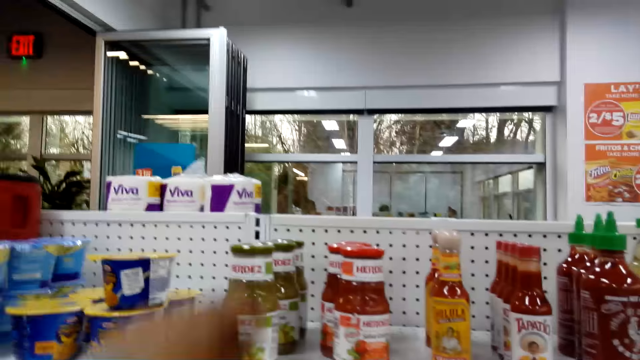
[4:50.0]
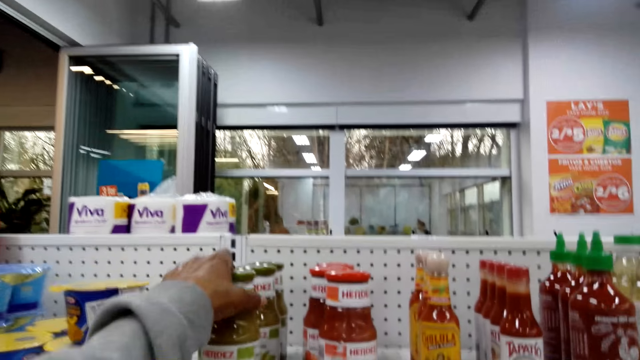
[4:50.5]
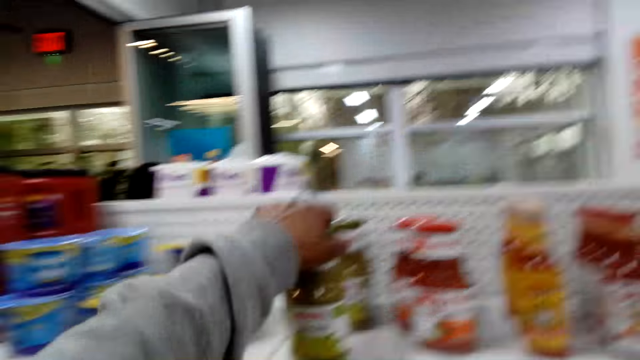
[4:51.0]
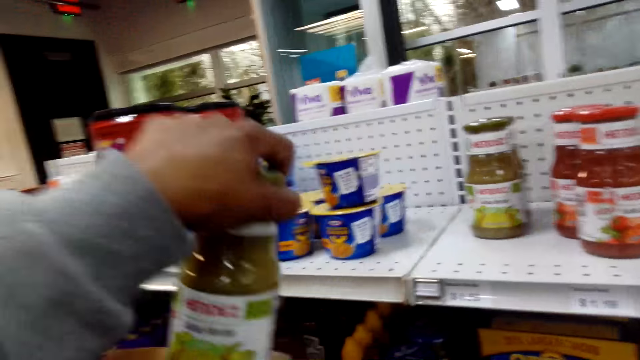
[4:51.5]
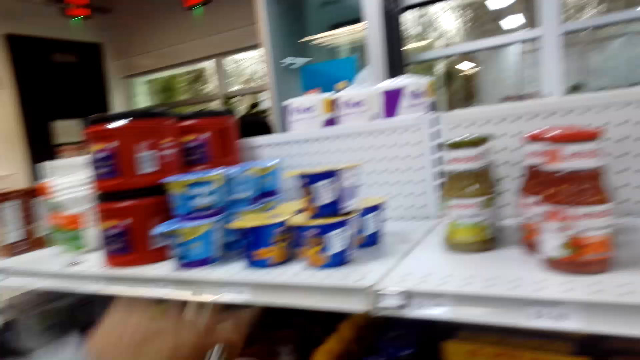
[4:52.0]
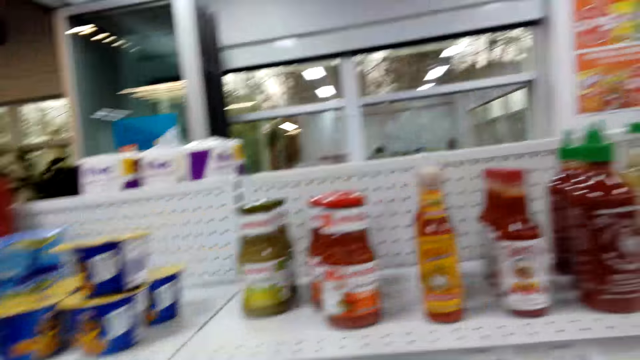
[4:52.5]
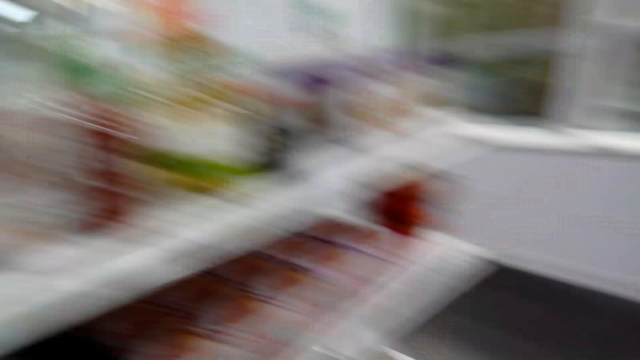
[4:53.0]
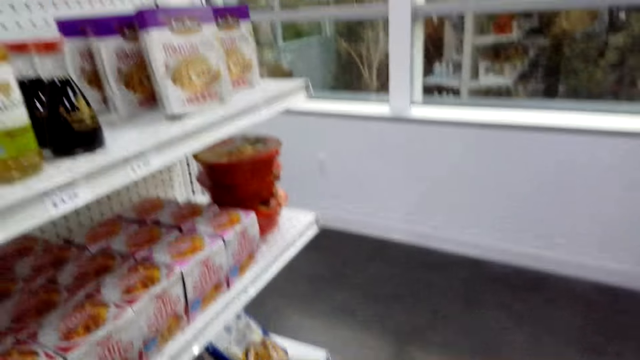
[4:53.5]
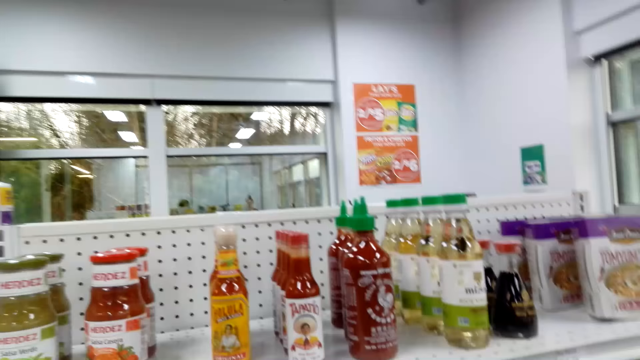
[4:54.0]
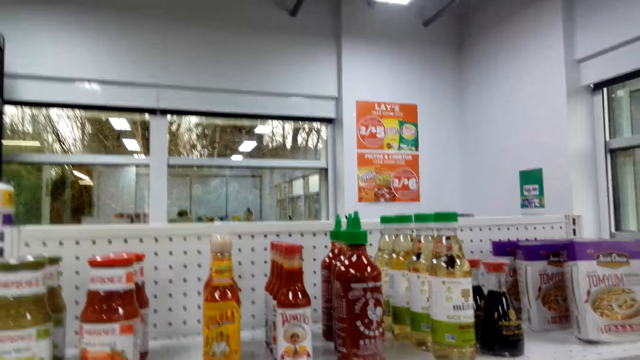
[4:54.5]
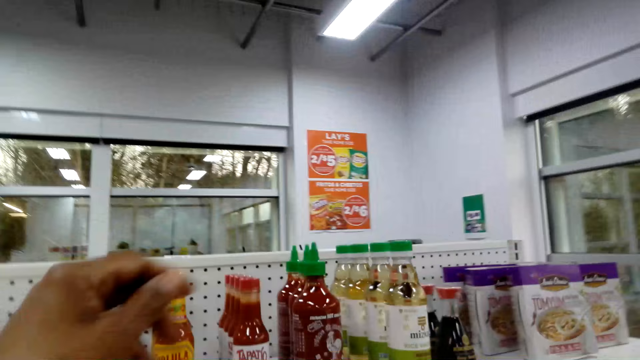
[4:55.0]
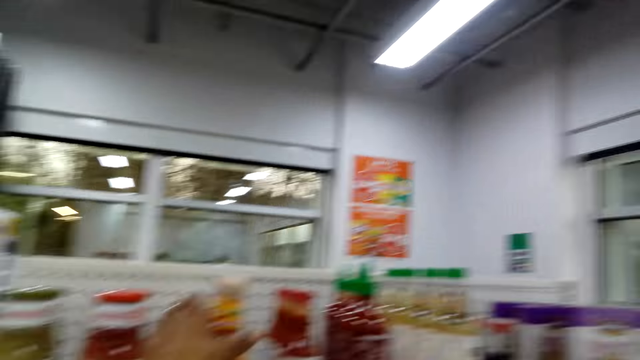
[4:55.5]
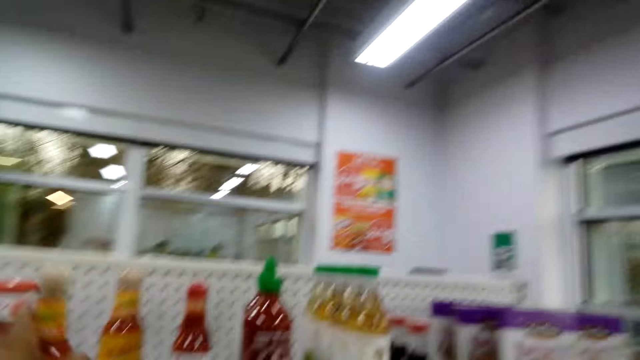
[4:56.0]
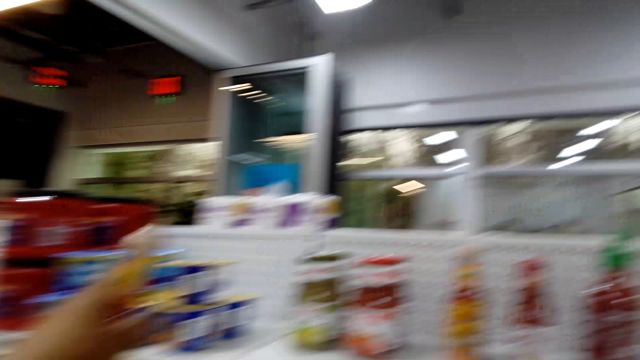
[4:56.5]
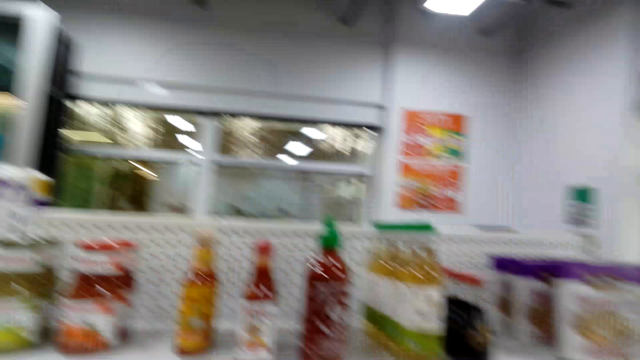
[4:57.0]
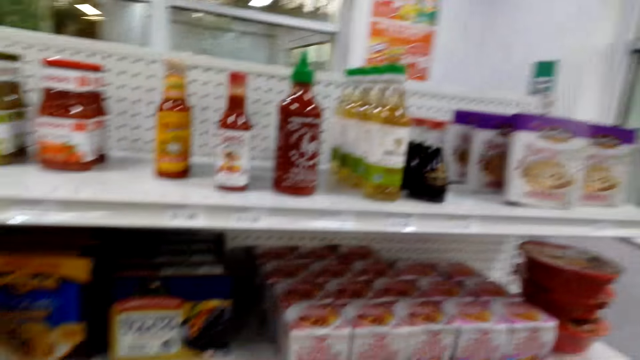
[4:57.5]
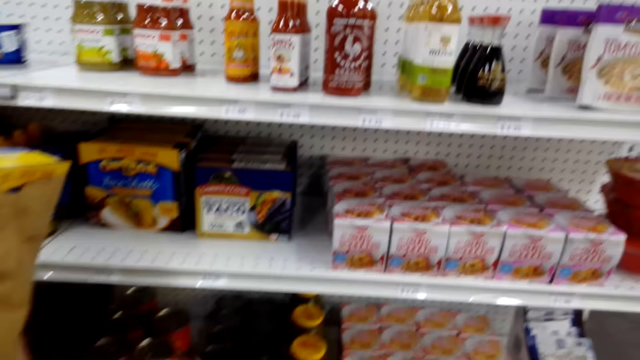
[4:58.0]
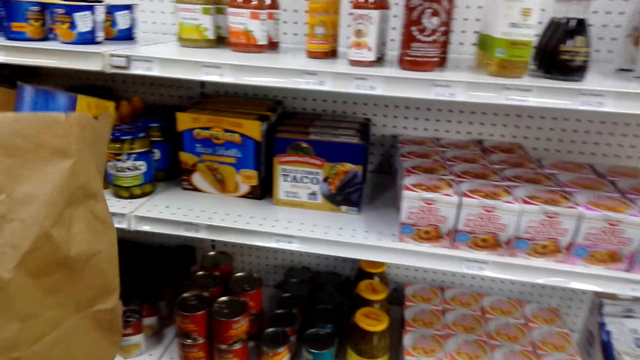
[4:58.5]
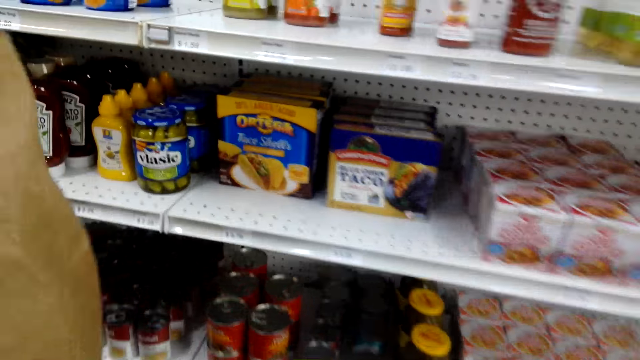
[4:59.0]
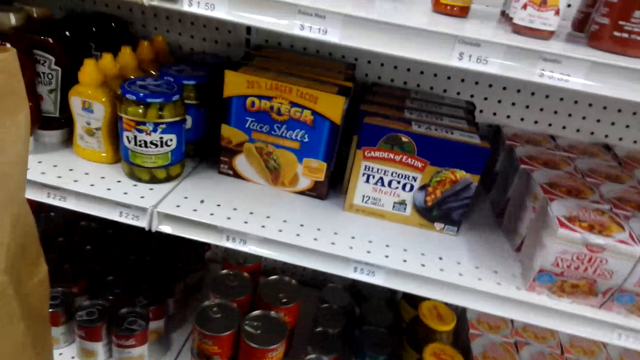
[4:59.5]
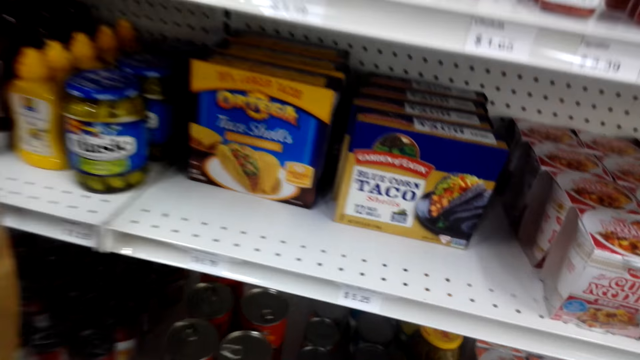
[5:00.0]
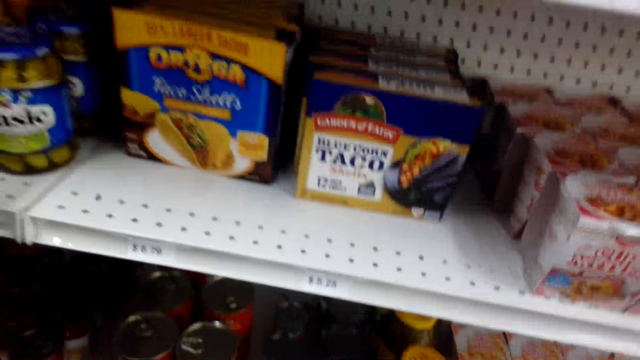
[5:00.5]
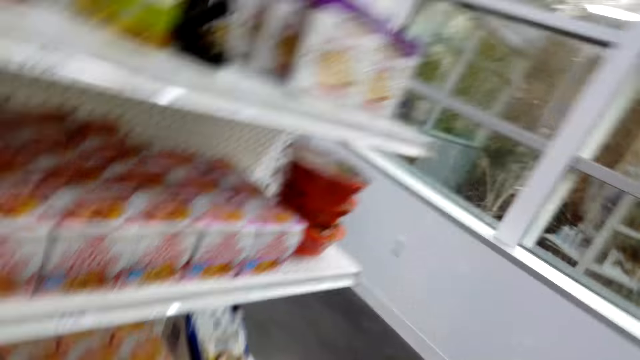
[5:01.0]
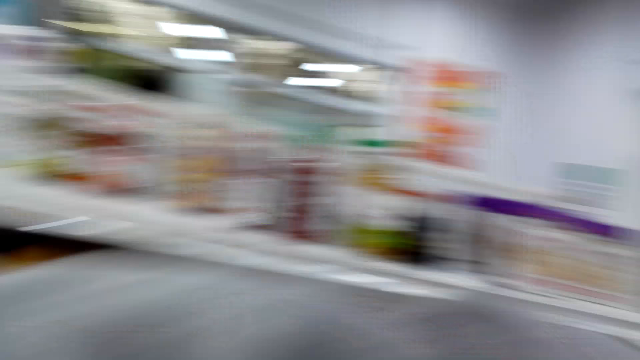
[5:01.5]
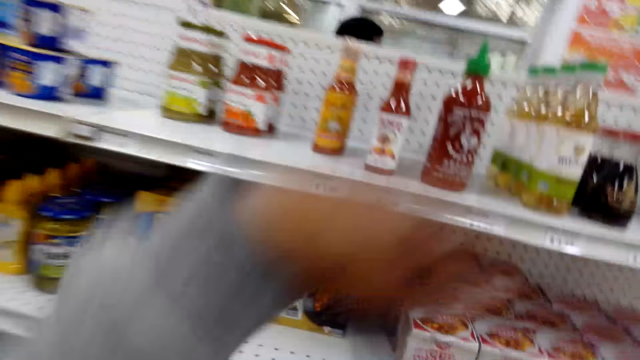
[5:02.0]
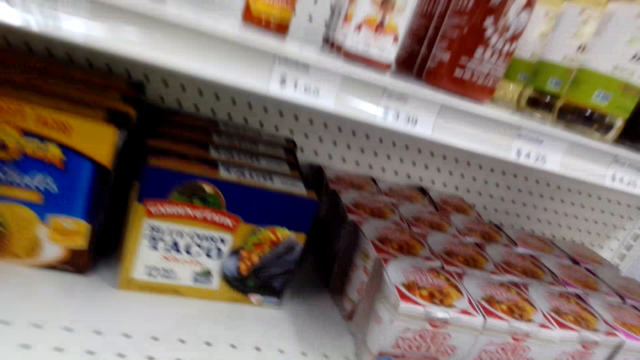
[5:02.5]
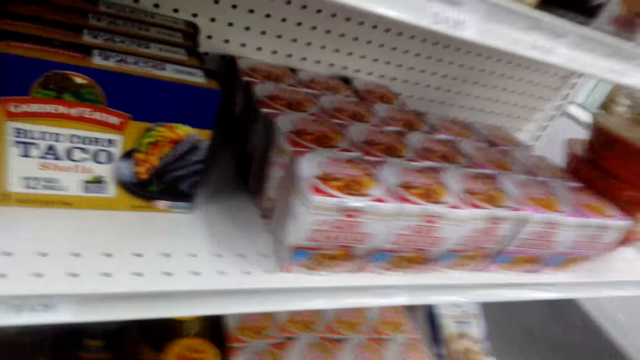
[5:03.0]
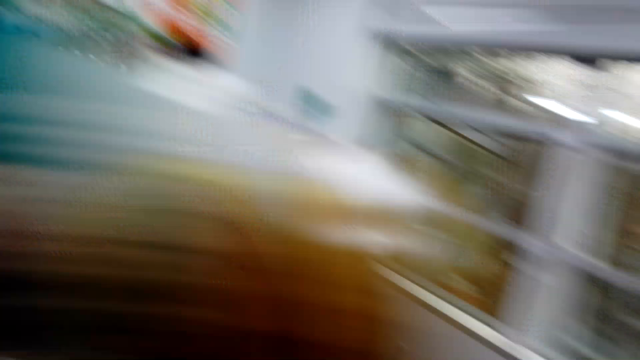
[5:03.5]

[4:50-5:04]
The camera wearer picks up a sauce or jar. They put the sauce in a paper. They converse with a woman. They pick up another jar. They converse with the woman. They place the jar on the counter. They pick up another jar. They look around the supermarket. They hold a carton. They look around. They converse with the woman.

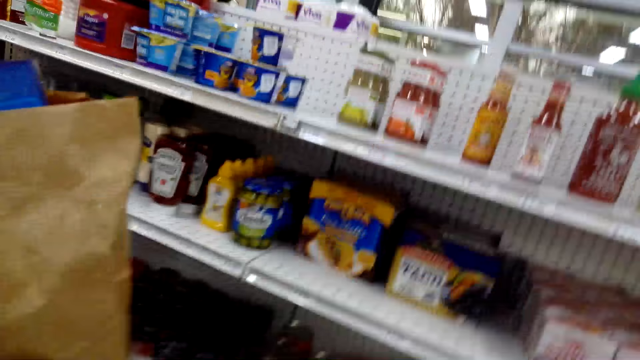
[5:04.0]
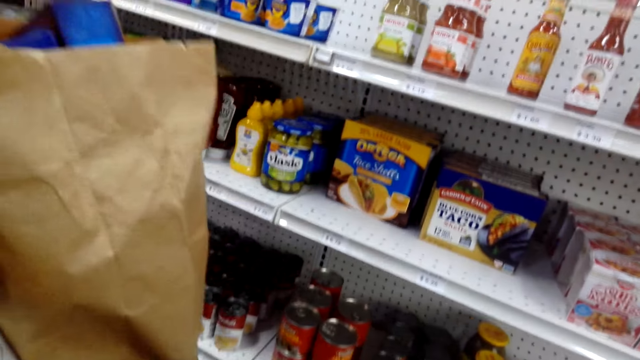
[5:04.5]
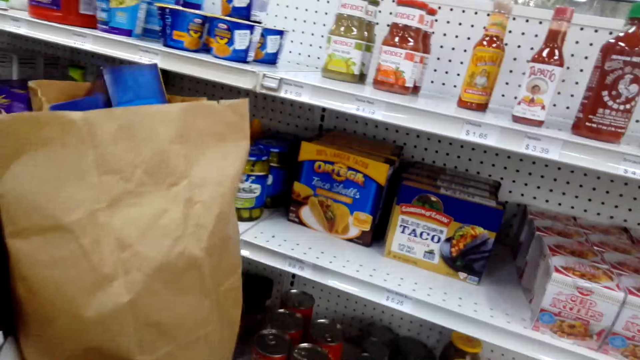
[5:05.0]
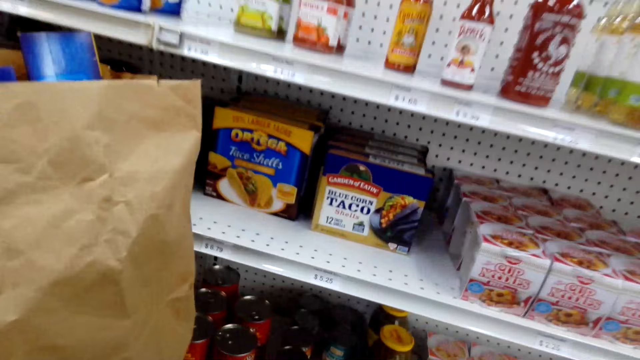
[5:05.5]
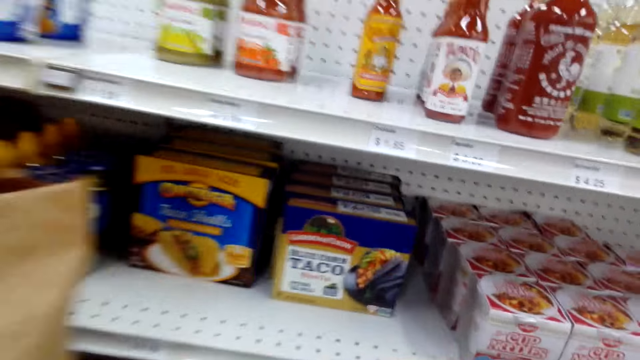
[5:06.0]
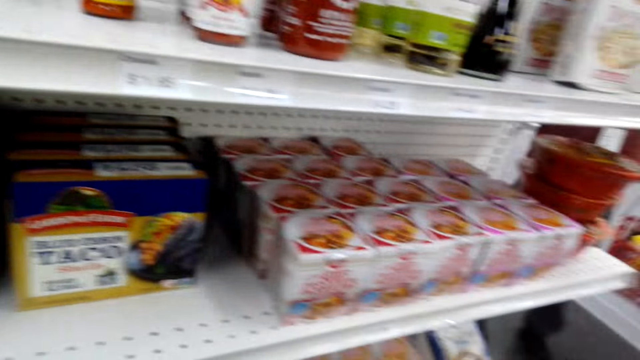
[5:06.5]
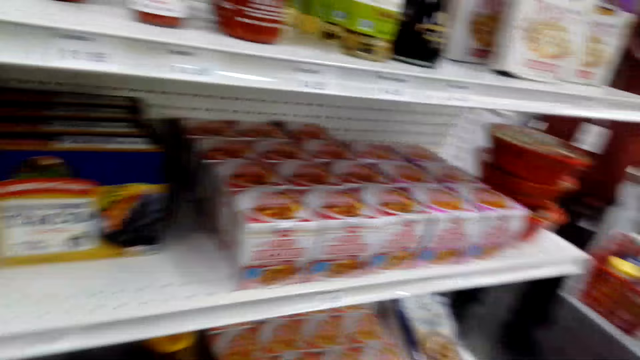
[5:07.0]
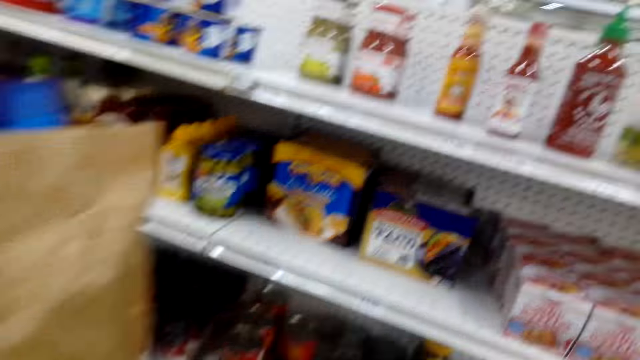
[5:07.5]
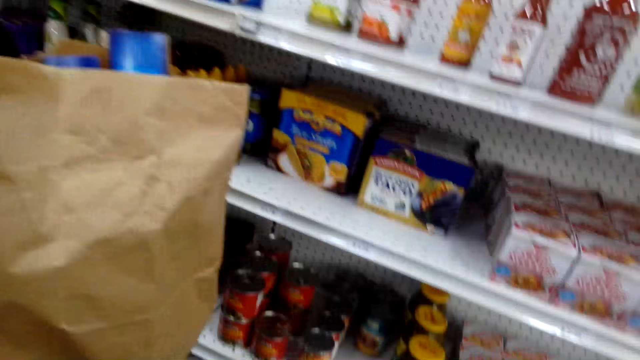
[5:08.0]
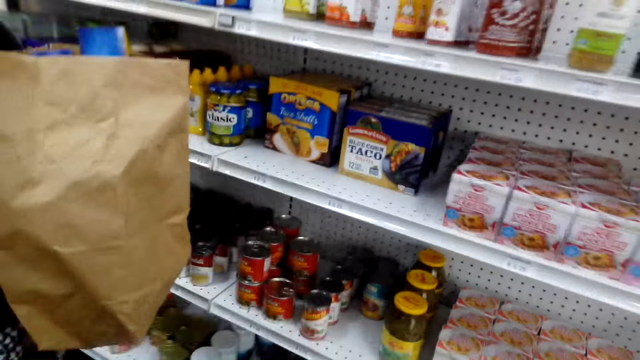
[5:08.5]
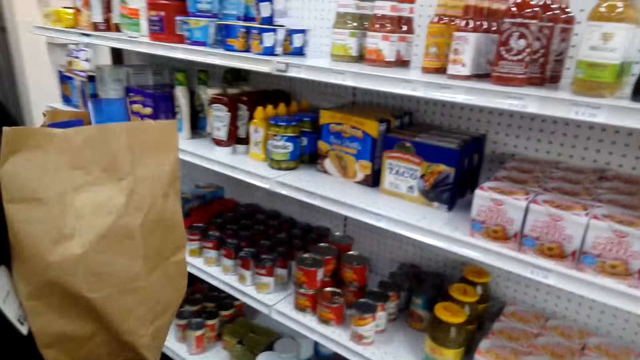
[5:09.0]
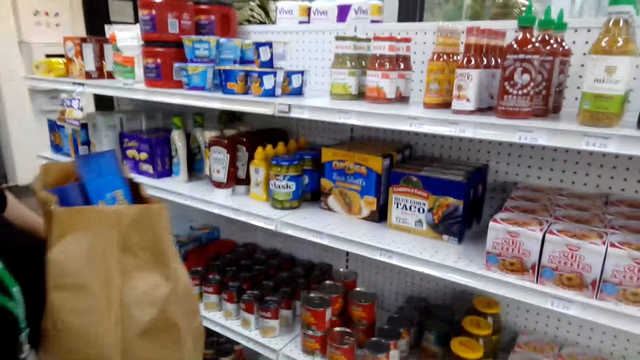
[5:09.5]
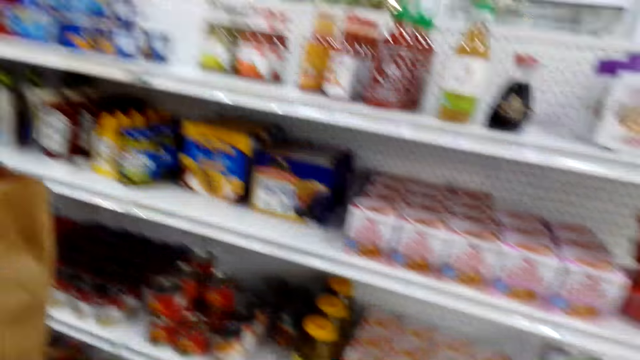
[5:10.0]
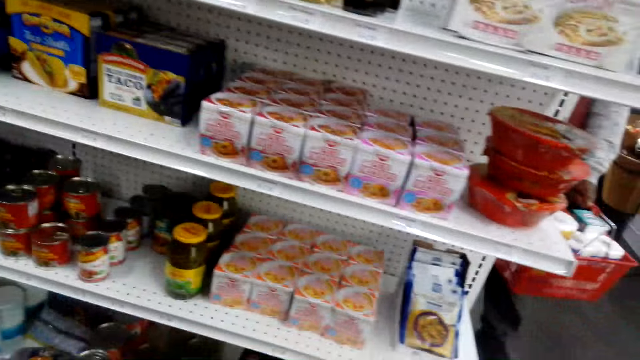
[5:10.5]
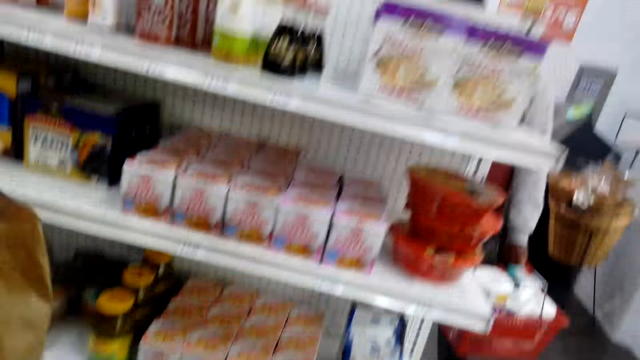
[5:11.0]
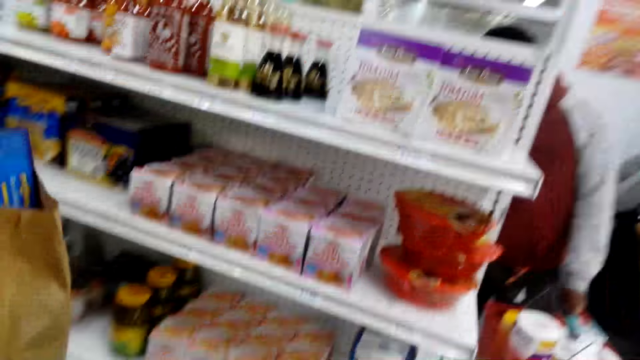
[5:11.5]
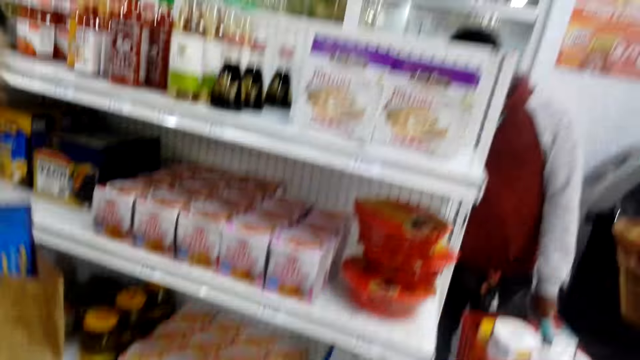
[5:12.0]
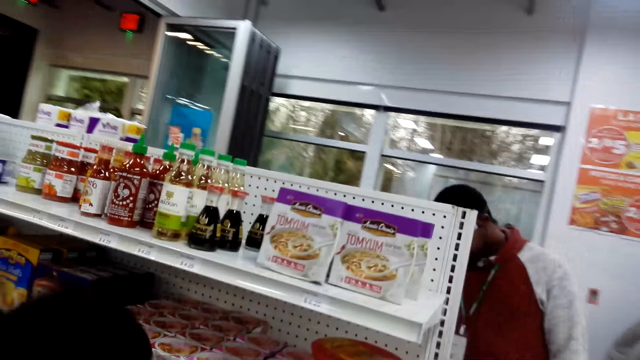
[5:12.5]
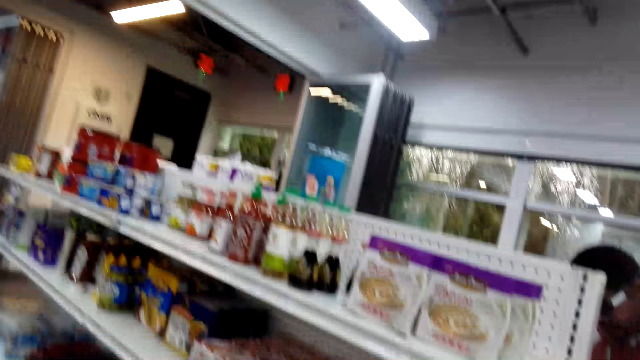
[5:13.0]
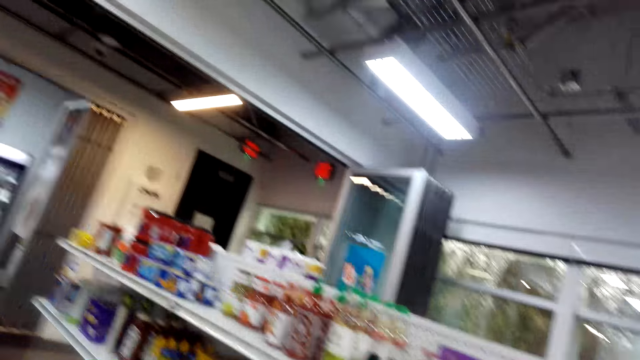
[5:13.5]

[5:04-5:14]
The camera wearer looks around and converses with the woman. They pick up the rice. The woman bends down. The camera wearer walks in the room.
